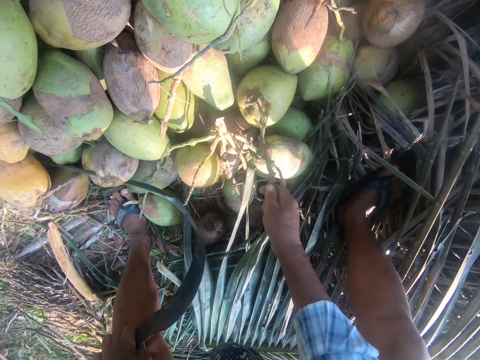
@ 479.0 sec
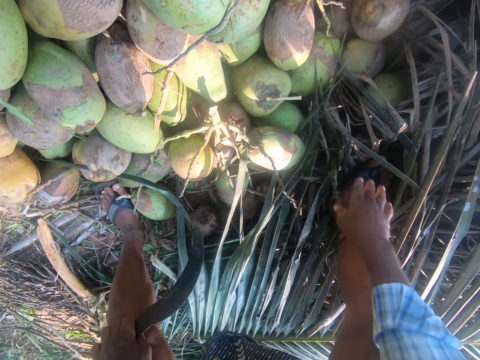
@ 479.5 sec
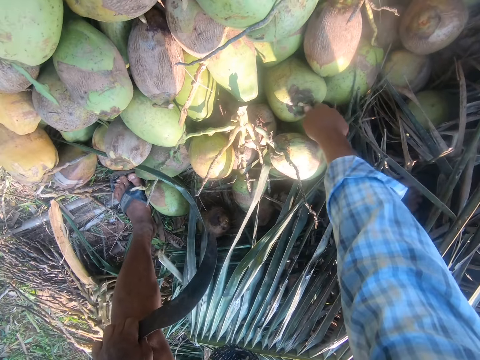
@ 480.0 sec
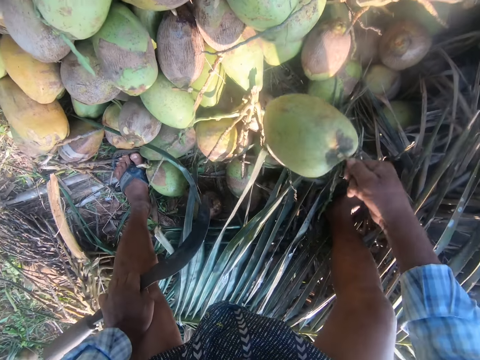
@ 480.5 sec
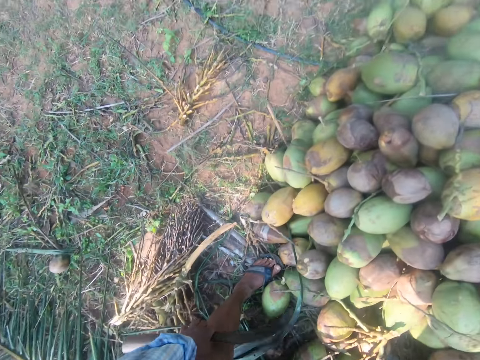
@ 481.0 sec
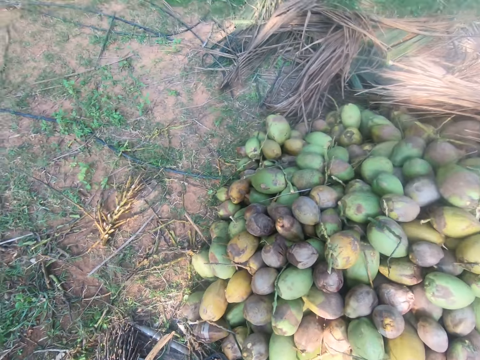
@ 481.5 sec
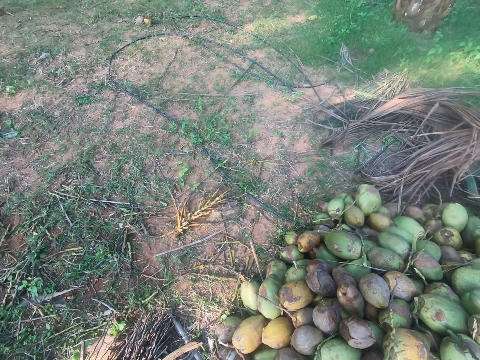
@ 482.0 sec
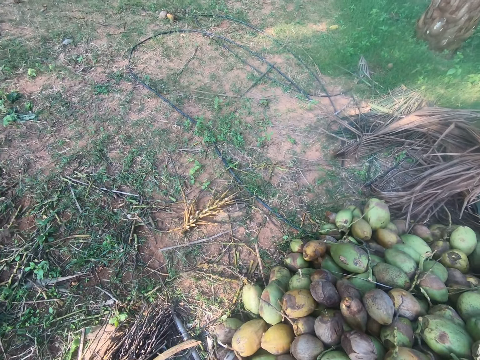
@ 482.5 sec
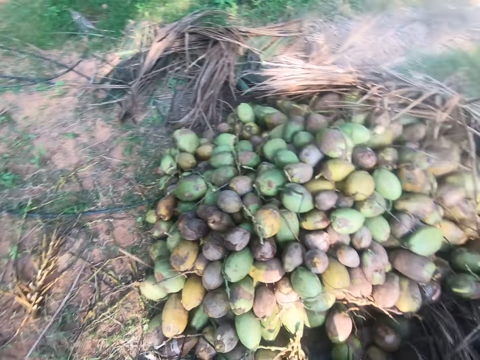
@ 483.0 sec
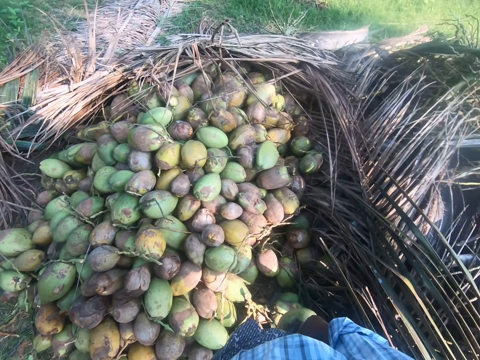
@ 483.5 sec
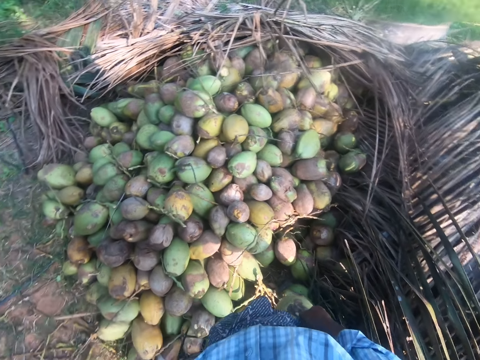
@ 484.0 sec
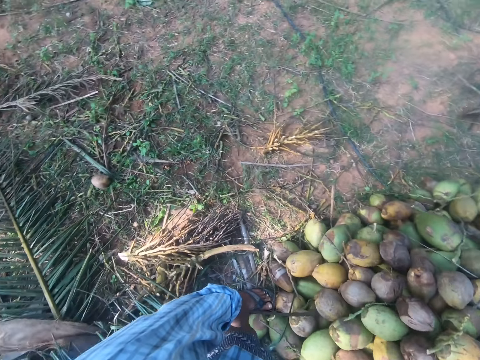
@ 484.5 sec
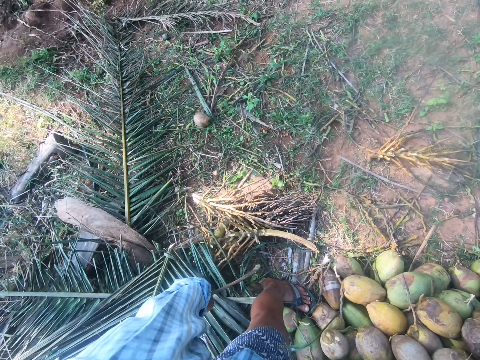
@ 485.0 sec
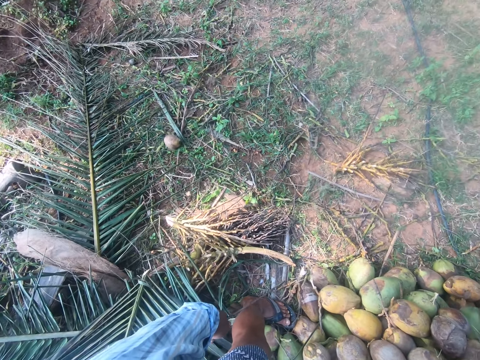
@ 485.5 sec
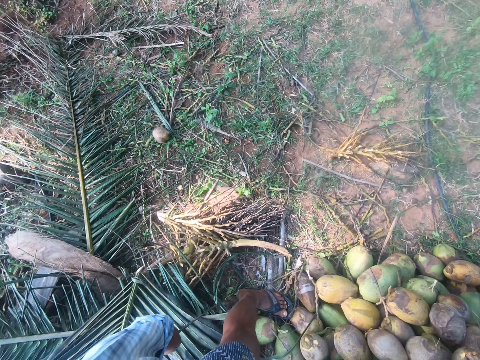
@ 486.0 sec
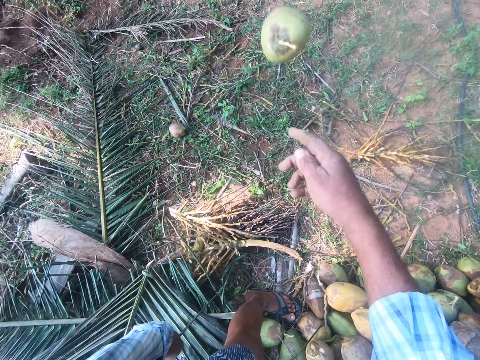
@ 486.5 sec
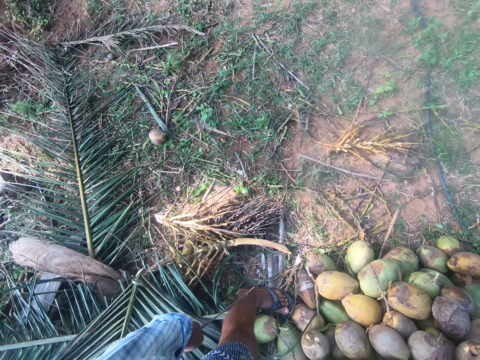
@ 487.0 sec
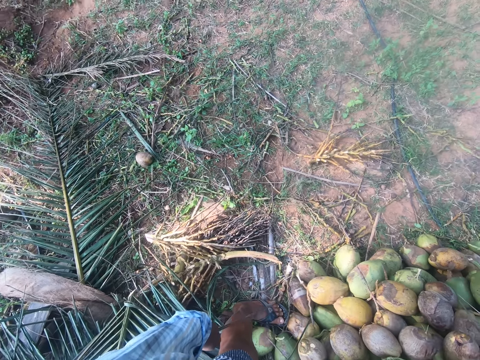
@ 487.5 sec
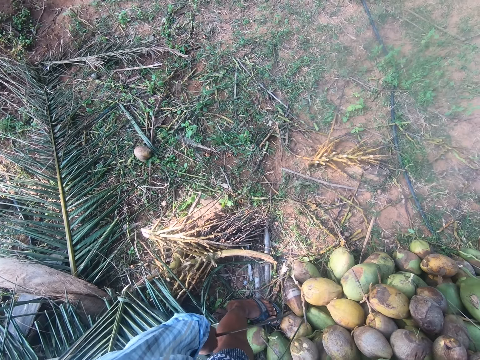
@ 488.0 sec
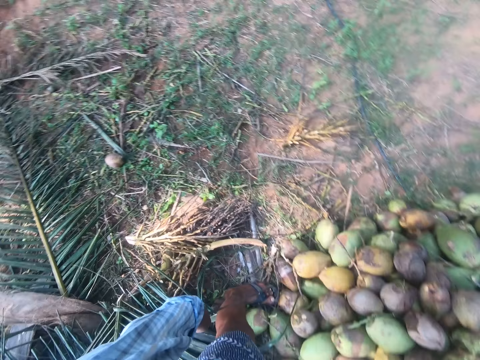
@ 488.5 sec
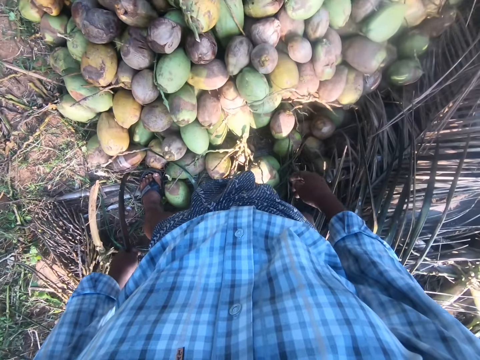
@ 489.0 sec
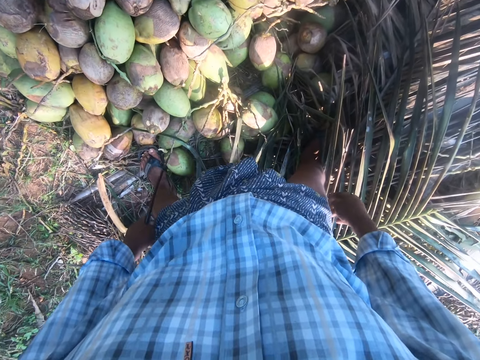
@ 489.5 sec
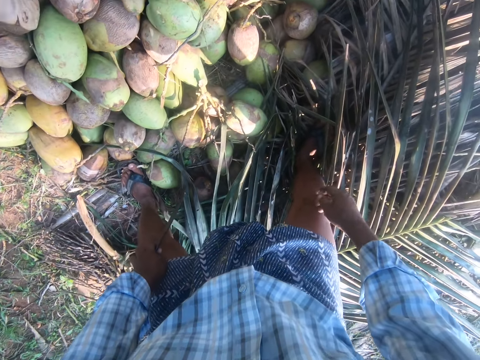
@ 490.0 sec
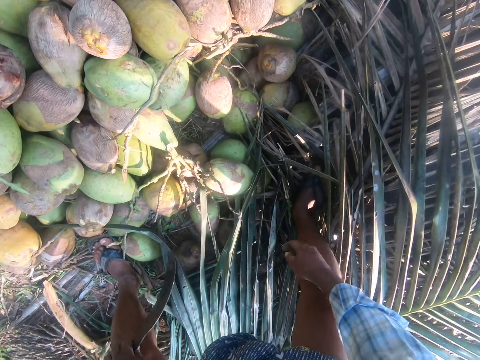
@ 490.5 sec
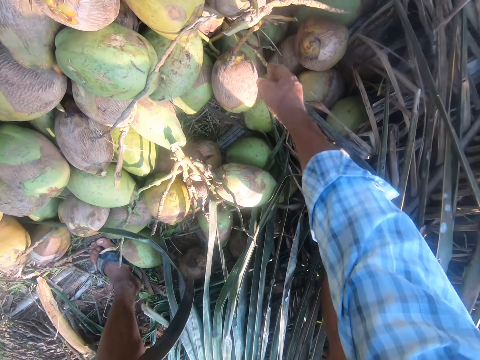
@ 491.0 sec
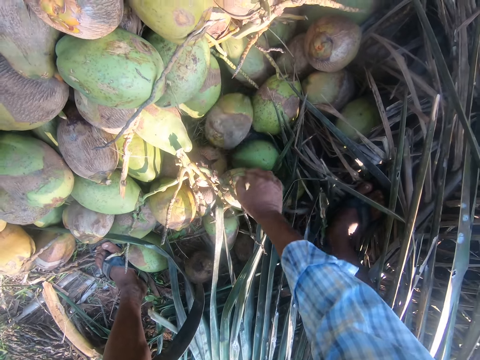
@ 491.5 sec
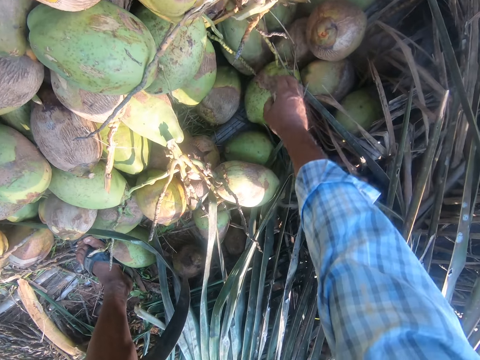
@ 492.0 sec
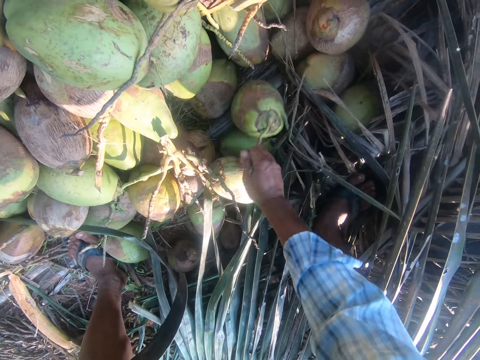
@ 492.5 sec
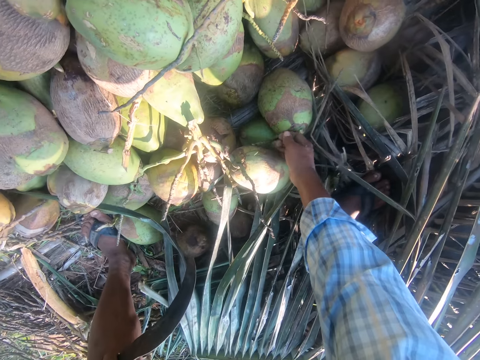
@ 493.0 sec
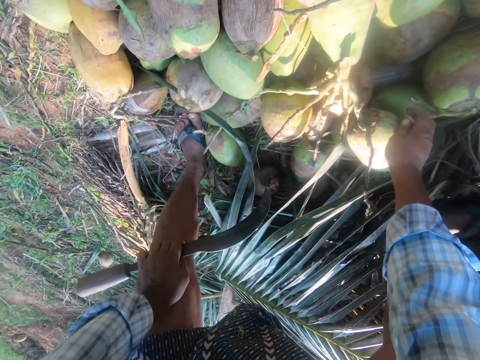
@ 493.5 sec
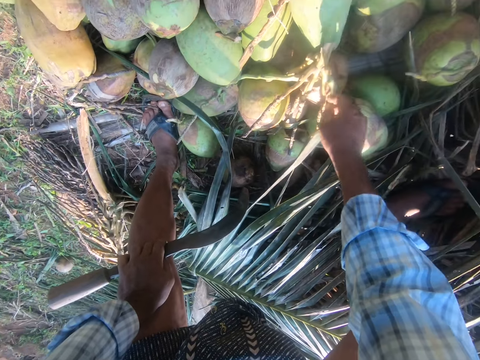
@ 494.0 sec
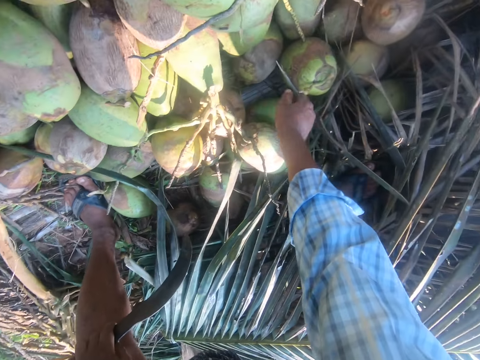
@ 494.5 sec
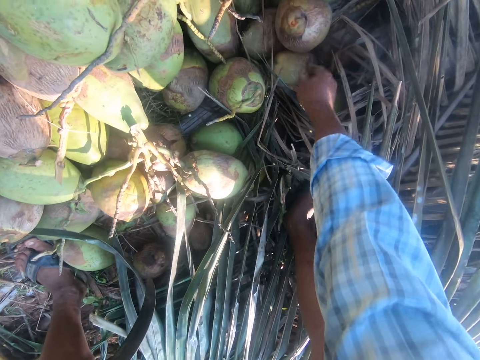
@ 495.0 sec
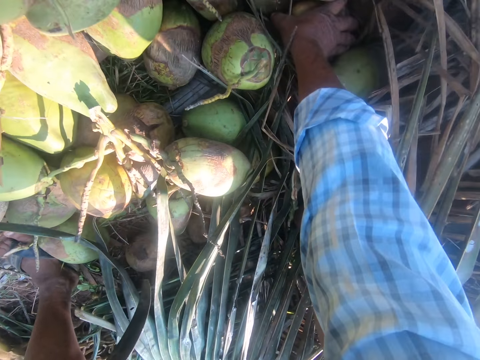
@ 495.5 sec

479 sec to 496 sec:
The camera wearer removes a stick, drops the stick and picks the coconut. They stand up and look around. They throw the coconut on the floor. They bend down and touch the coconut. They pick coconuts from the heap of coconuts.

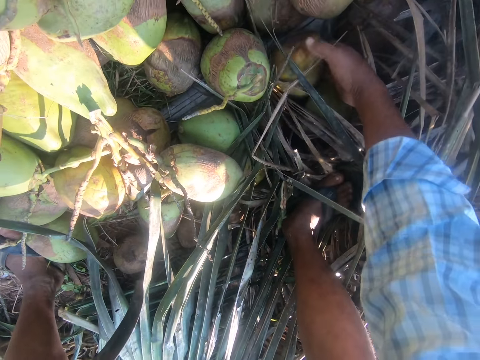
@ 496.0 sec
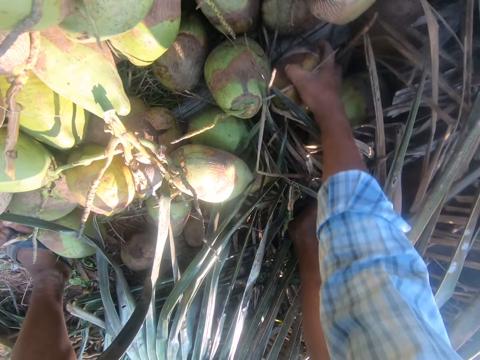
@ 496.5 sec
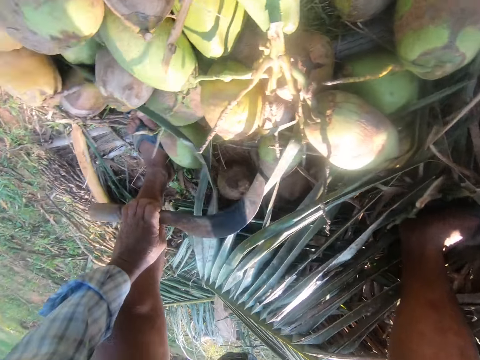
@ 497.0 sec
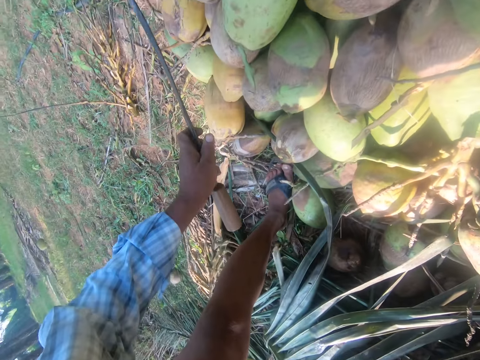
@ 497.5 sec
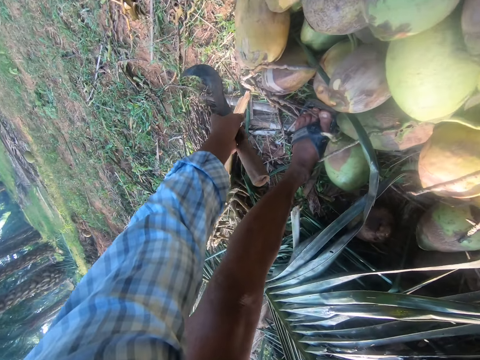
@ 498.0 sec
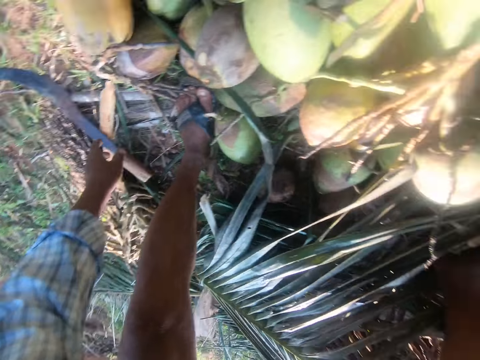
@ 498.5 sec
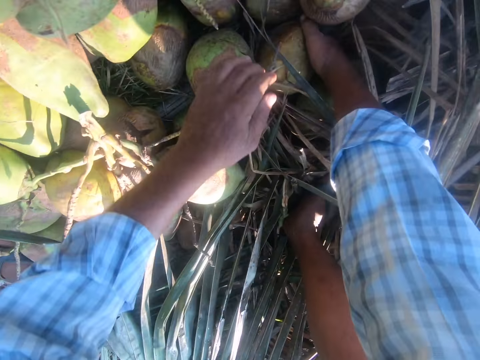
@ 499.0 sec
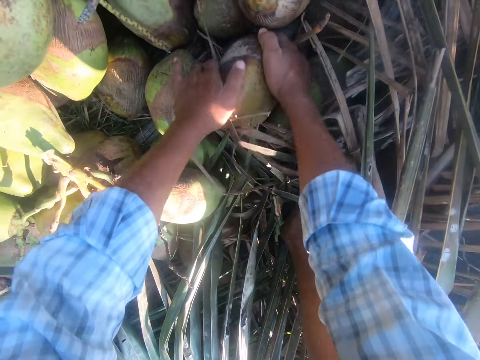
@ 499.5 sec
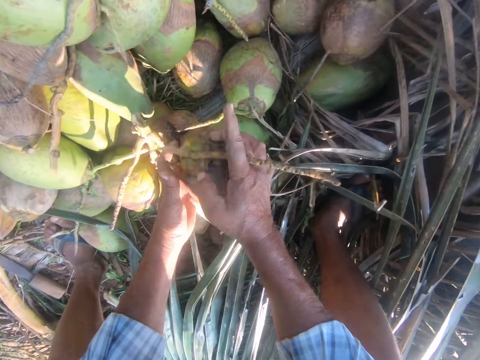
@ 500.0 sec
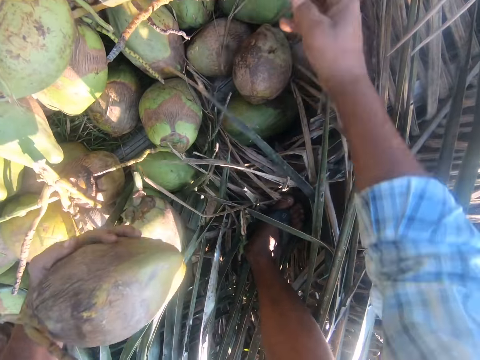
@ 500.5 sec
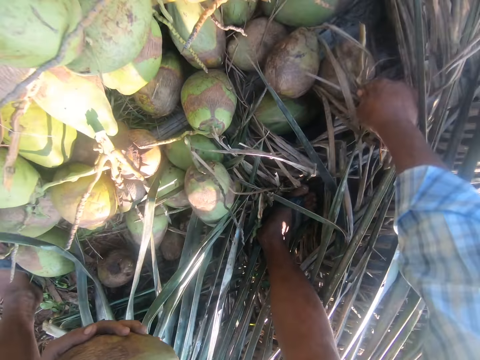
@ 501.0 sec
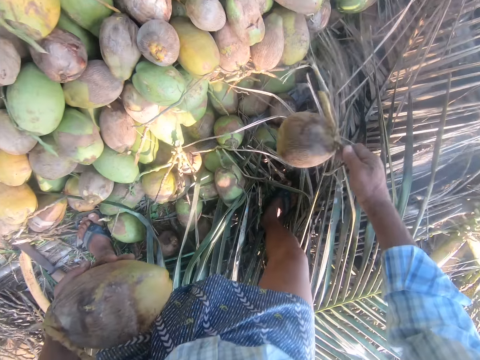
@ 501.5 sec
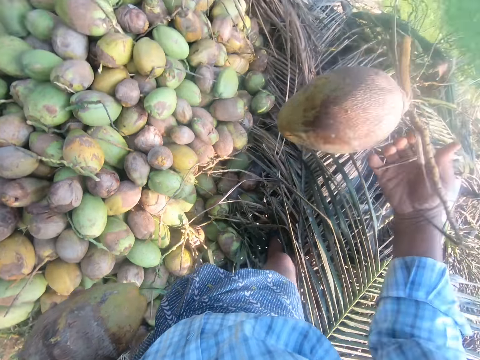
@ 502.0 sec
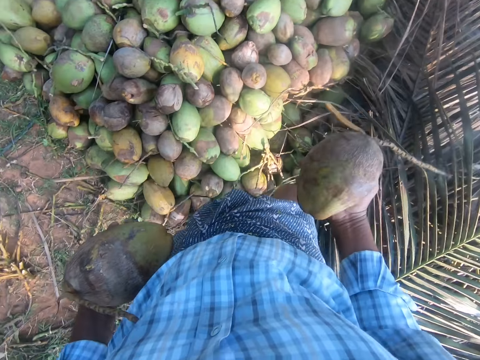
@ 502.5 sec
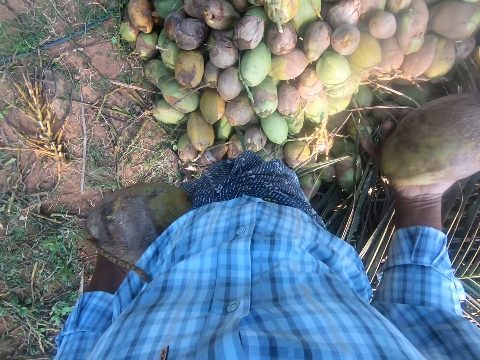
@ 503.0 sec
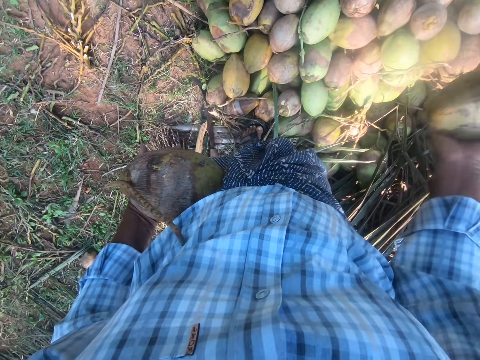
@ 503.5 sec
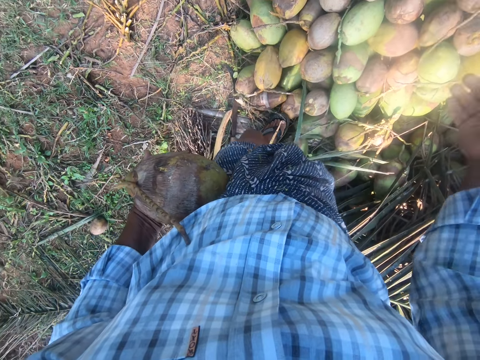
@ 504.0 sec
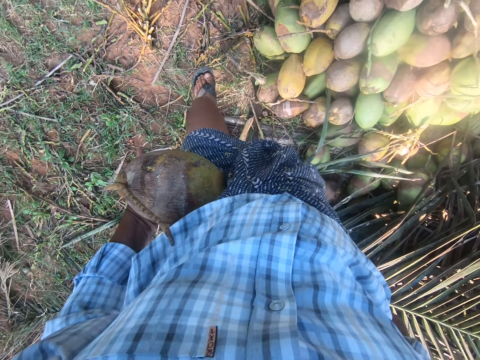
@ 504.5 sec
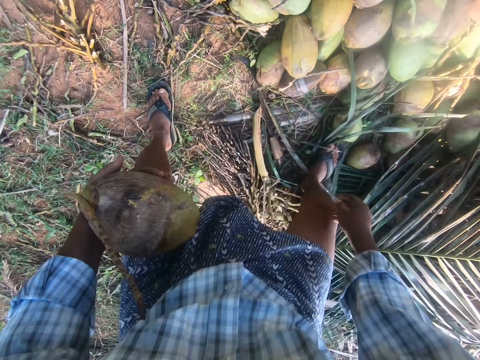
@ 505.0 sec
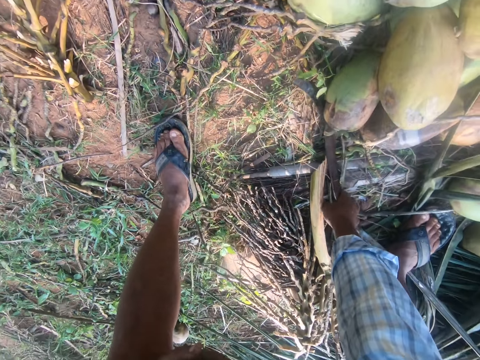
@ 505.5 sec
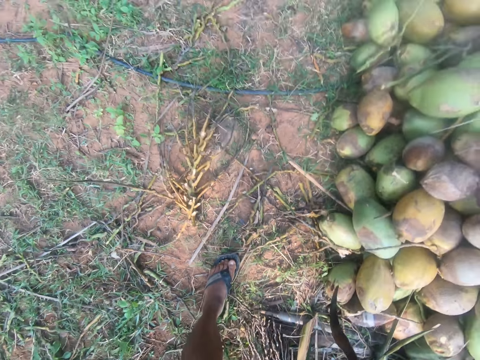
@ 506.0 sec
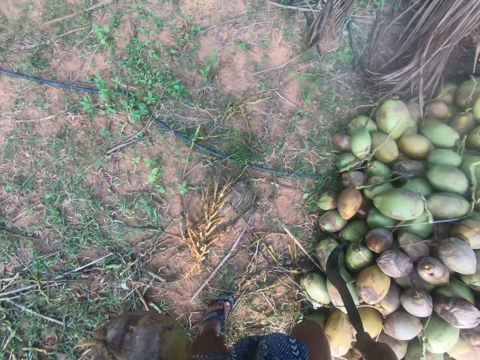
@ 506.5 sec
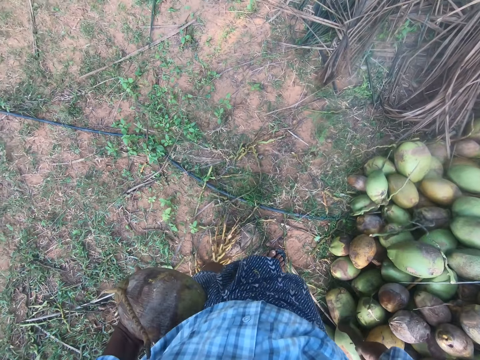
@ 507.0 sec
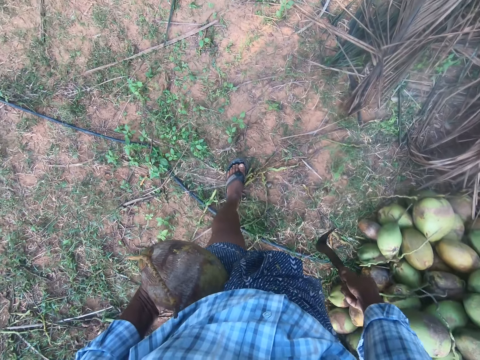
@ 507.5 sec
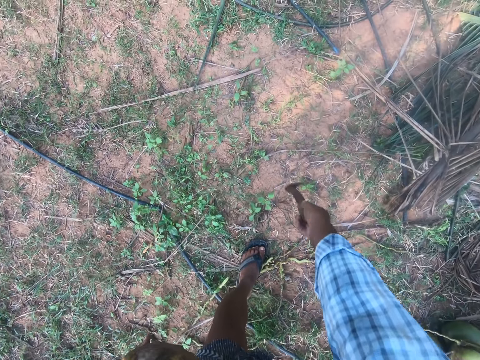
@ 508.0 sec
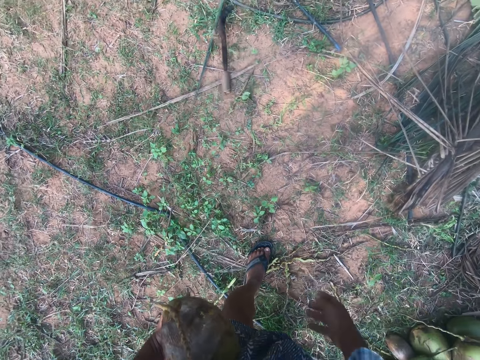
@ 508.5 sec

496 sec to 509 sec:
The camera wearer drops the sickle on the floor. They touch the coconut, pick the coconut and hold the coconut. They pick the coconut and hold the coconut. They throw the coconut up. They throw the coconut on the top of the others. They bend down and pick the sickle from the floor. They walk to the left side of the heap of coconuts. They drop the sickle on the floor.
